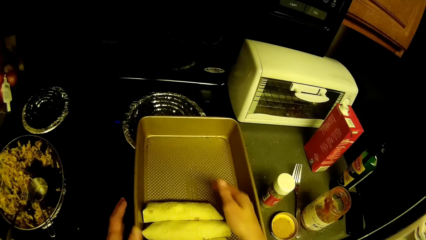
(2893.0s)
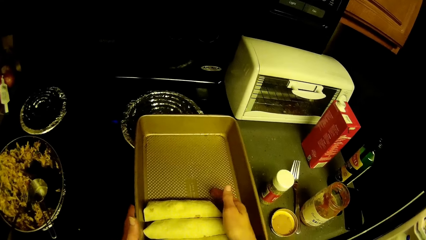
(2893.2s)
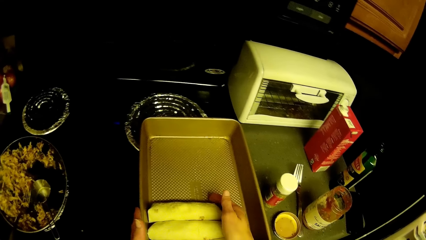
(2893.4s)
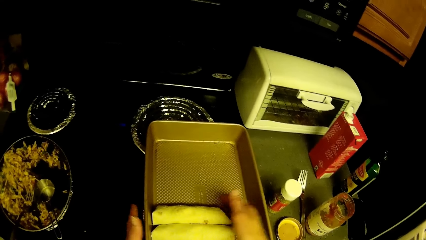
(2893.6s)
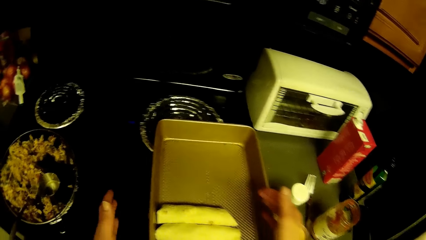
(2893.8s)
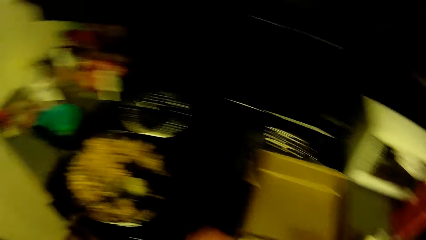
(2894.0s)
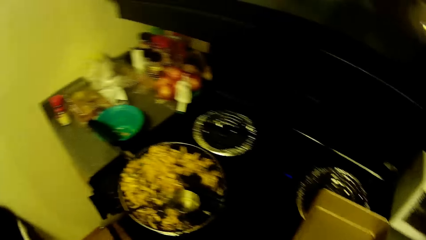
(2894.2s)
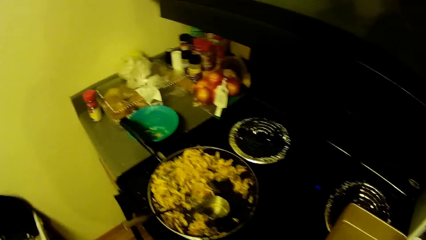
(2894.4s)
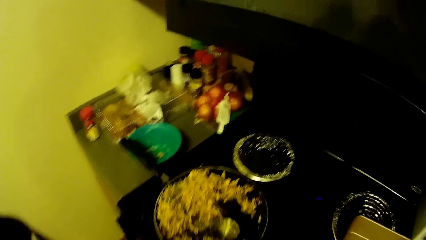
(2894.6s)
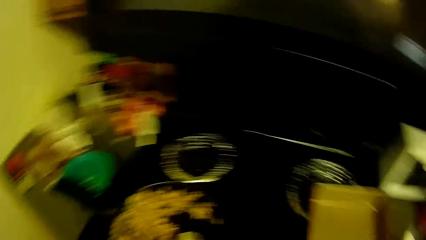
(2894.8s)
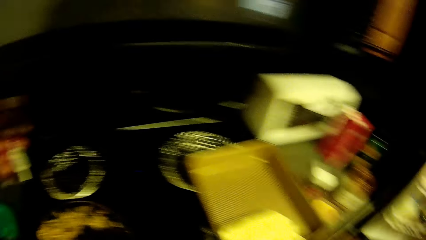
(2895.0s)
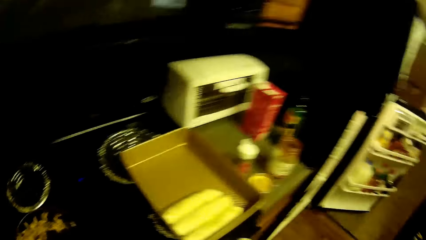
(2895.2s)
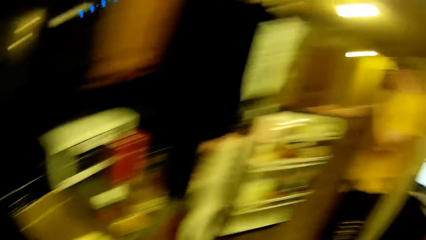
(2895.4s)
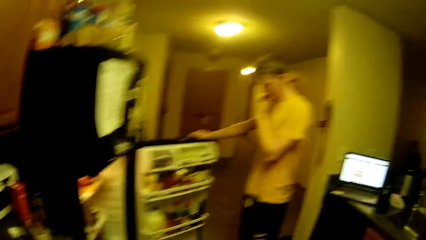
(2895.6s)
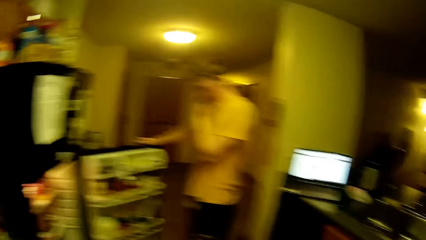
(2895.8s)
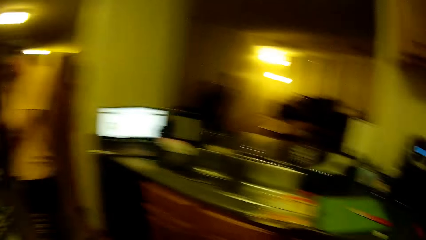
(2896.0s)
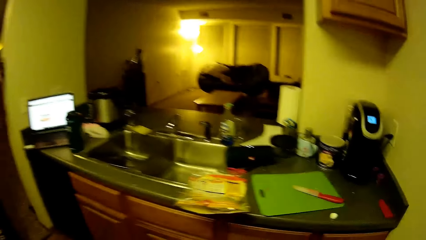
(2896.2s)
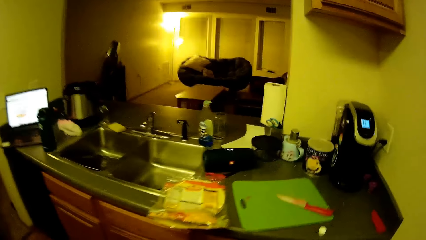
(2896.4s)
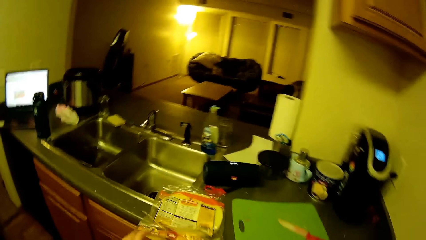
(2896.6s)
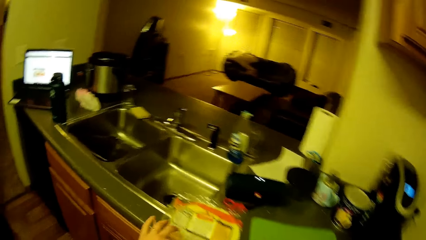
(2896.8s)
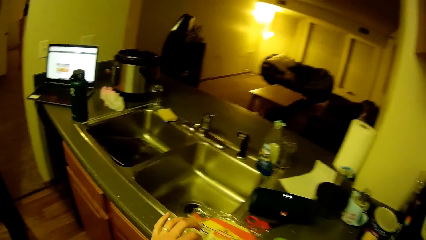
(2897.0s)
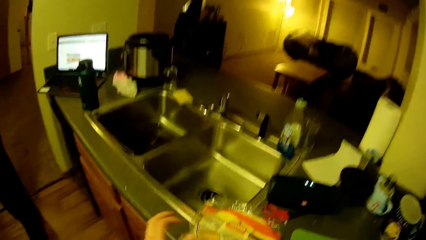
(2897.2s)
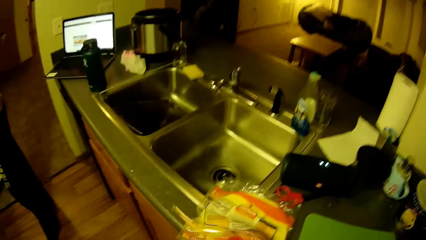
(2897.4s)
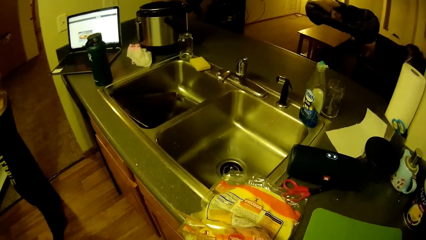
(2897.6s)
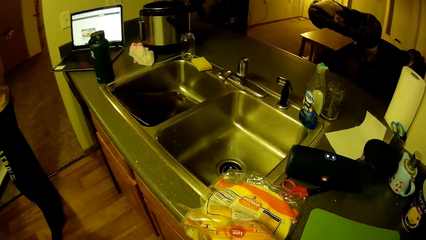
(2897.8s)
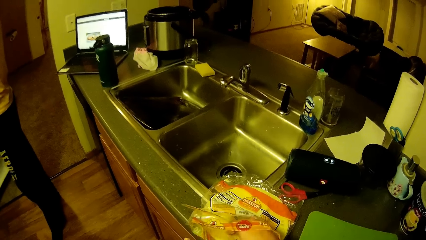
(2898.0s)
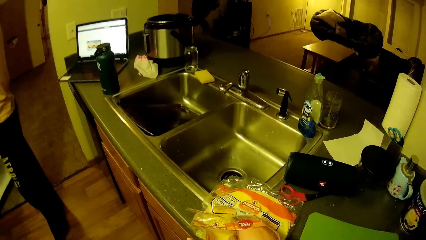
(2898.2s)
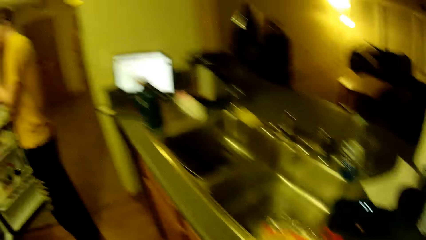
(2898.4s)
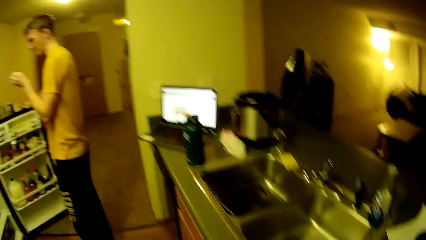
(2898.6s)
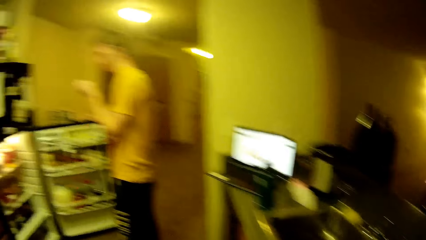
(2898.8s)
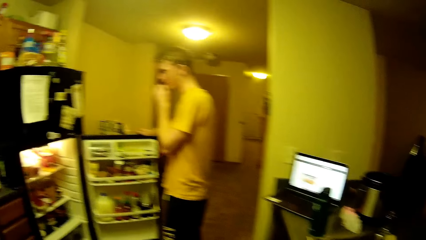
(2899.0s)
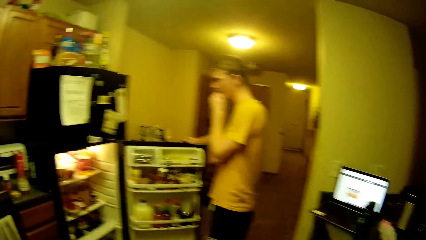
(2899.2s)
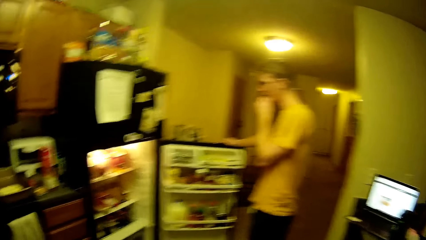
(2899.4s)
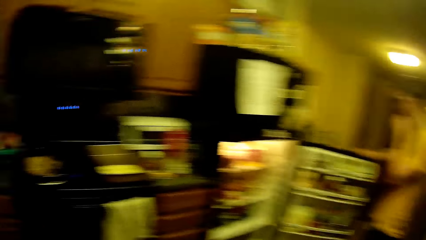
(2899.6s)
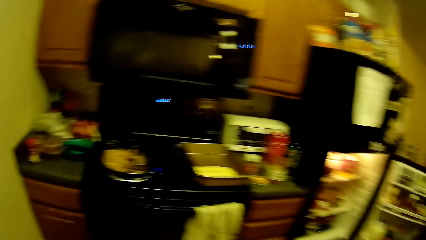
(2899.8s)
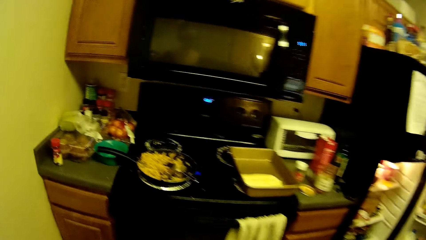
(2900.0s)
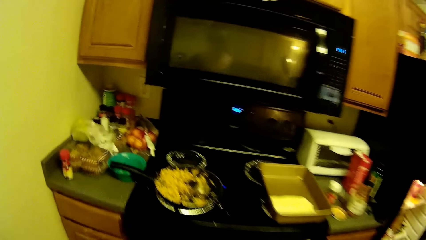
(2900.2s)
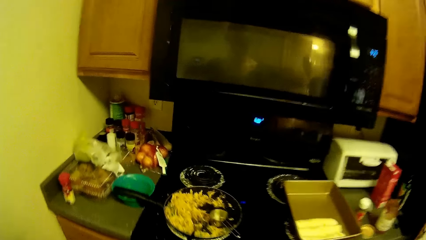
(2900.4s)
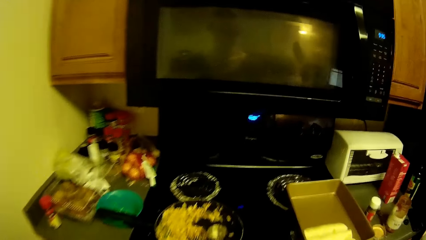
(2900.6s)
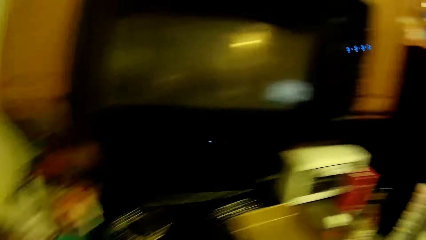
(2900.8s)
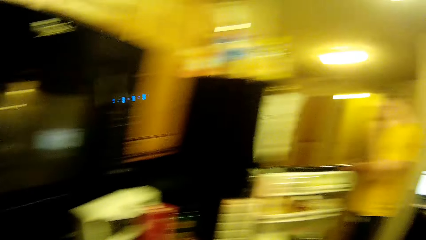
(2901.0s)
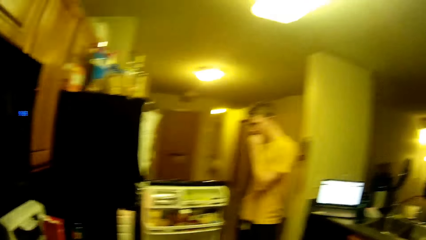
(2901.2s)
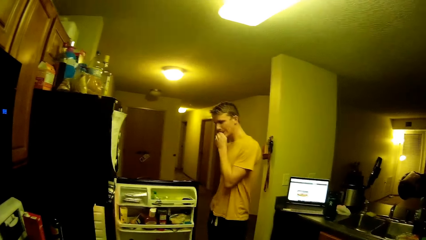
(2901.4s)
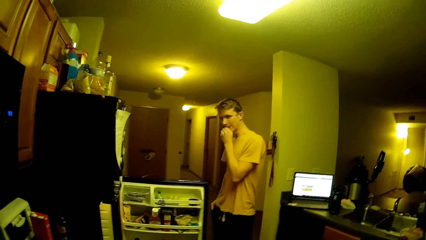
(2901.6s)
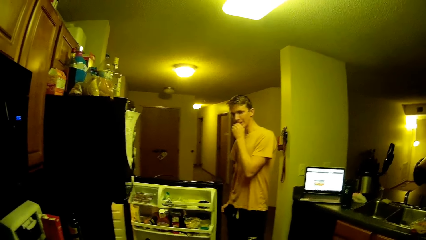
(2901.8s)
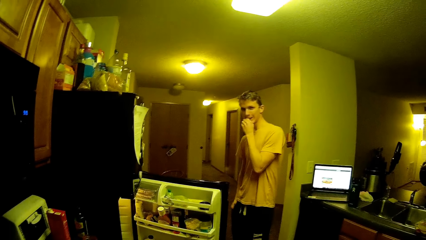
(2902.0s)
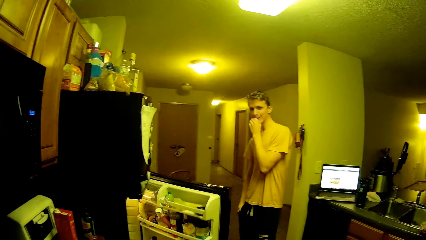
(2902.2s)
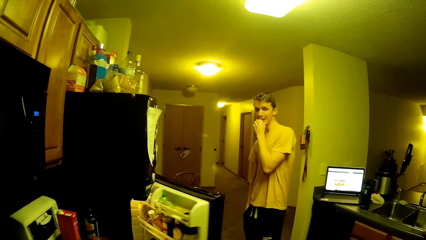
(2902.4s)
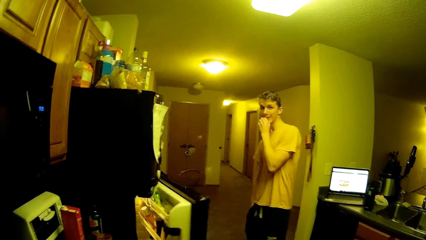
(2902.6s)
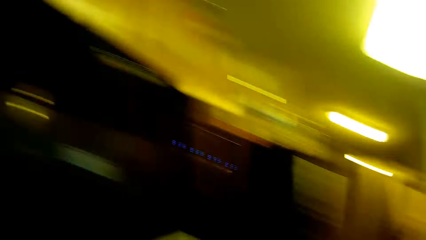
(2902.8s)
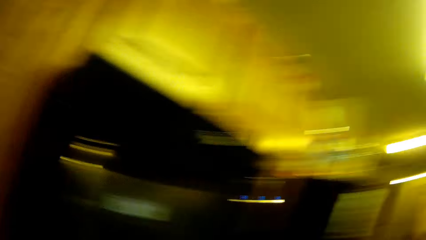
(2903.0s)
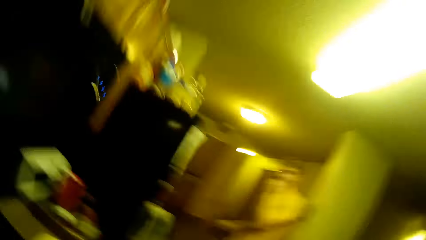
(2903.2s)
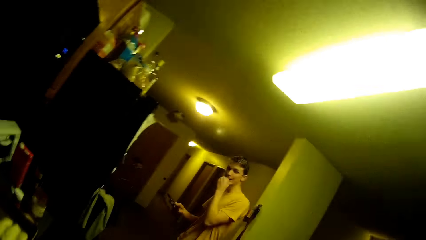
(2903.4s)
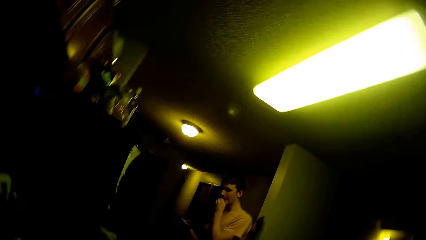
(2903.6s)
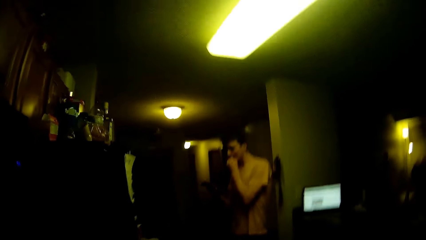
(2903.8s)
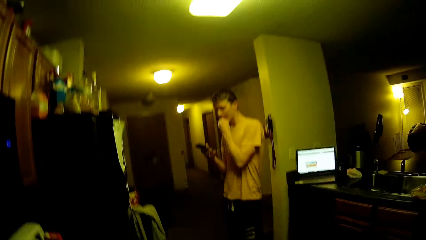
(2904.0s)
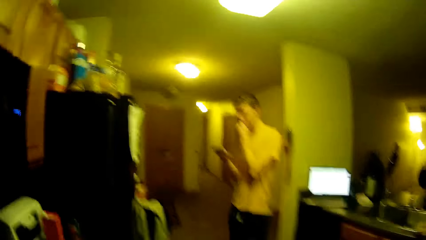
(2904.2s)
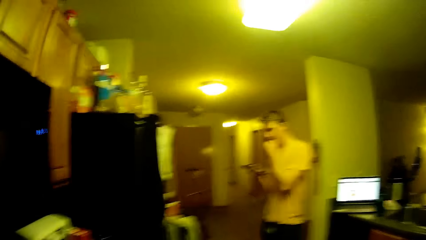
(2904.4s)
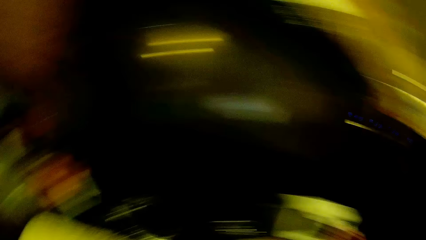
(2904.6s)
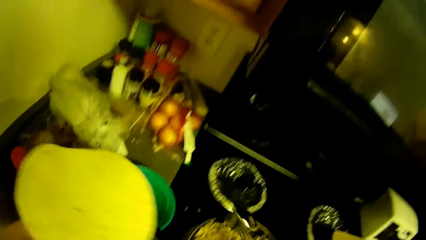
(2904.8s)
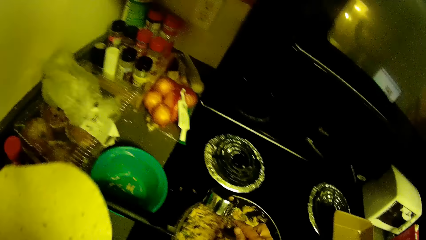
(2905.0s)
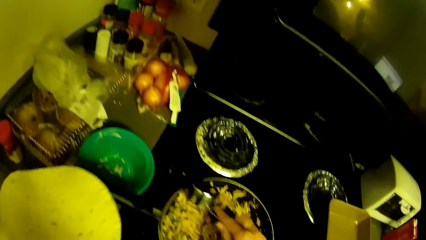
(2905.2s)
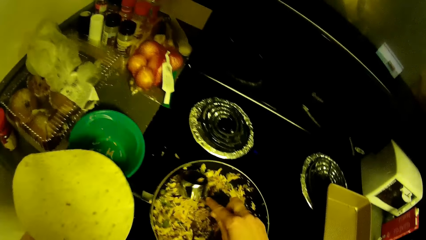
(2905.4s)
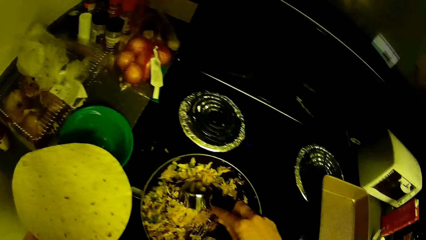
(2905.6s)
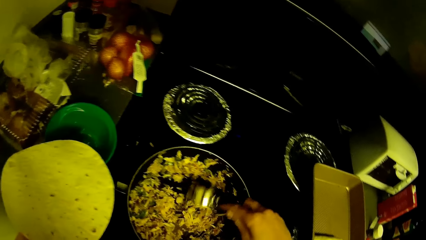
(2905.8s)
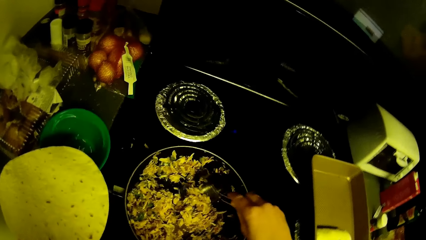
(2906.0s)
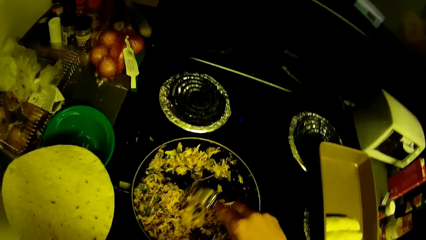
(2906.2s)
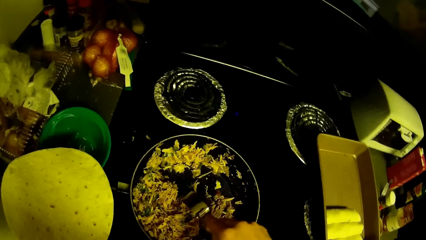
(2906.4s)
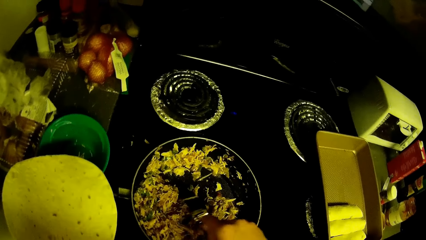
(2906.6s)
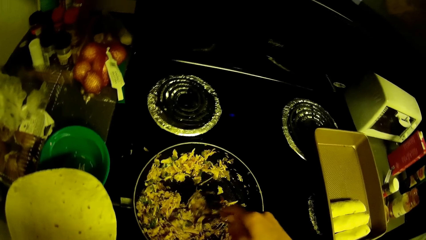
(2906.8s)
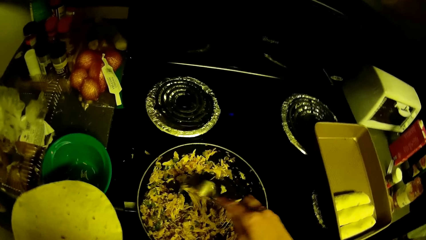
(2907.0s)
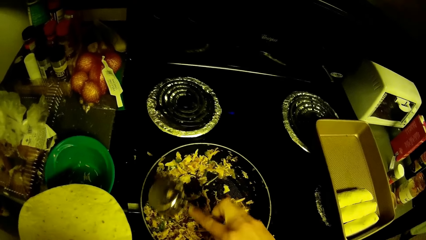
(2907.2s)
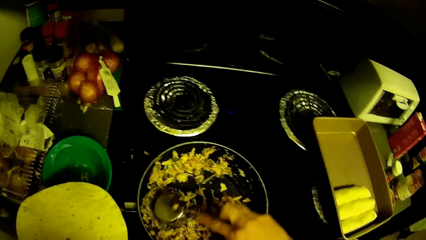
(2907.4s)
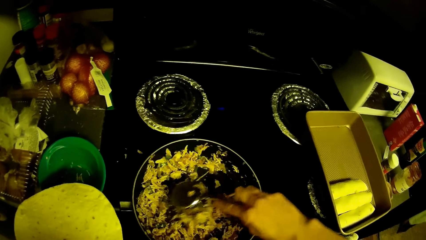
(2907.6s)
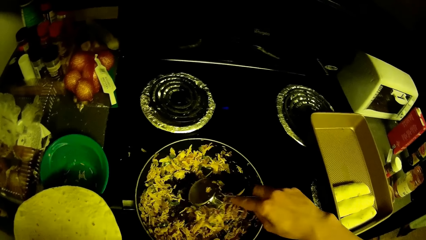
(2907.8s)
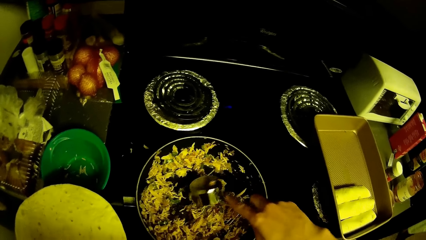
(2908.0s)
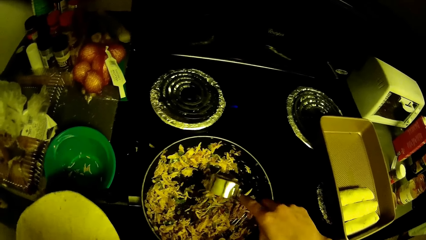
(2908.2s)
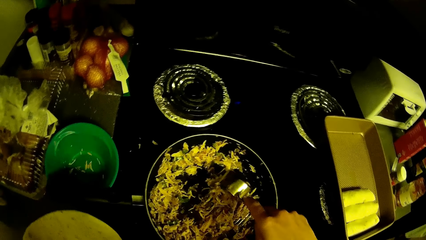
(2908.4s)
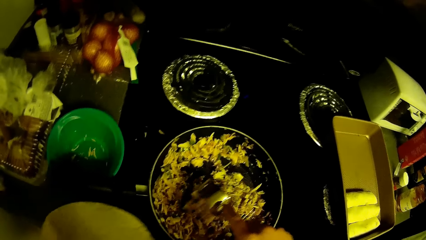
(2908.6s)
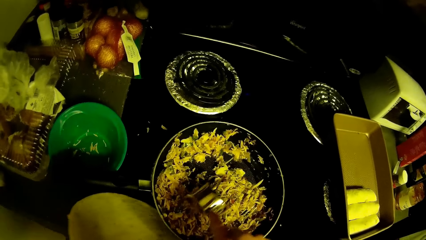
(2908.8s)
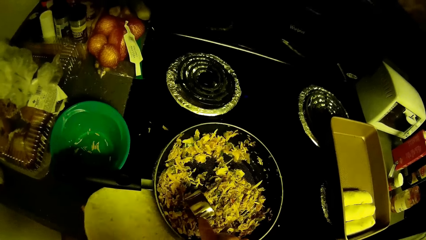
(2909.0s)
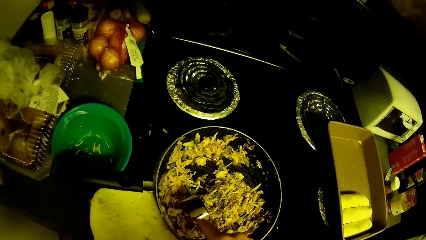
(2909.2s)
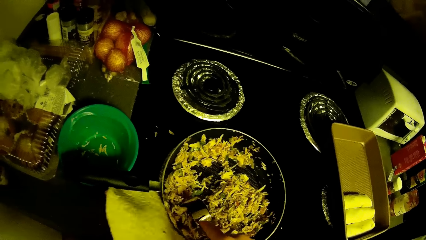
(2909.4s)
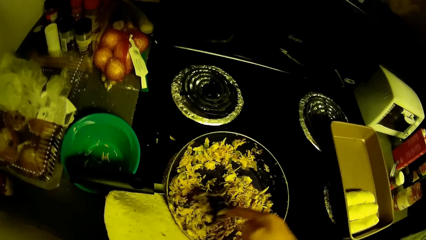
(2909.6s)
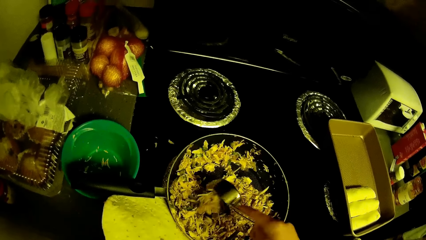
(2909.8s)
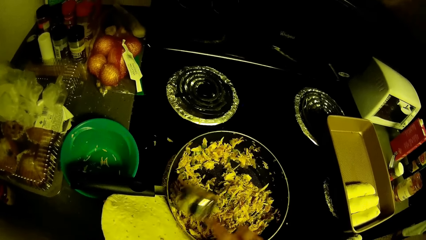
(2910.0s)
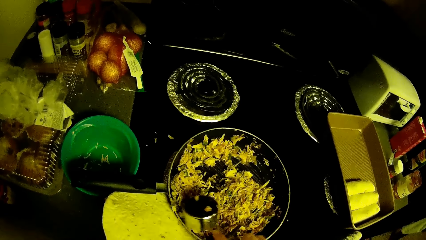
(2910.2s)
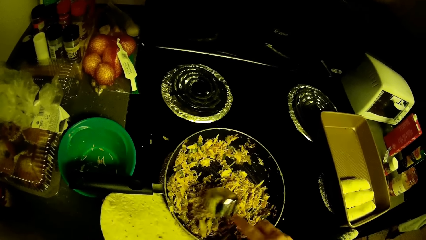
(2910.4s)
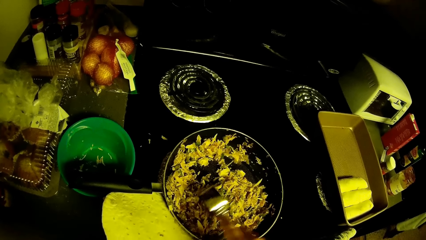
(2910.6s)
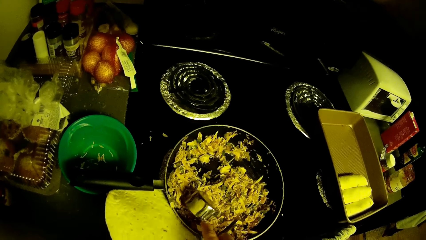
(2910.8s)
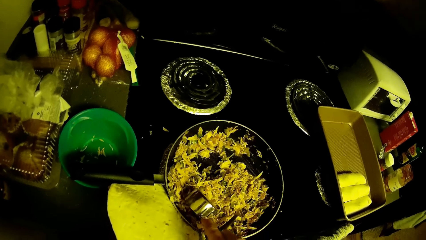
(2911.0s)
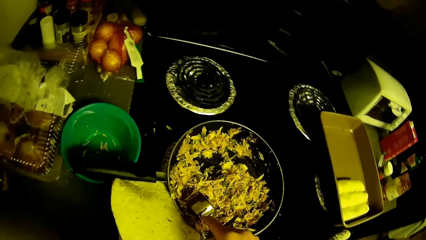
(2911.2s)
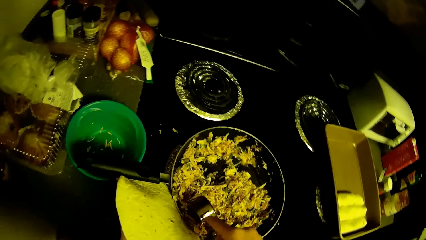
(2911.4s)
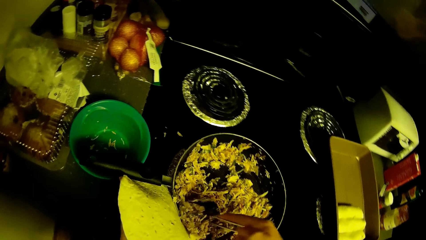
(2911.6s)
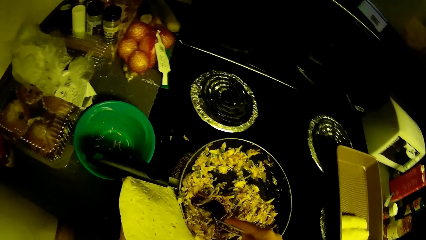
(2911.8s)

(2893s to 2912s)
The camera wearer looks around the kitchen. A man looks into the fridge. The camera wearer picks another flatbread or roti from the pack of flatbread. The man looks into the fridge. The camera wearer looks around the room. The man closes the fridge and scrolls the phone. The camera wearer puts something in the roti. They scoop shredded chicken with green peas in the pan with the measuring cup.
